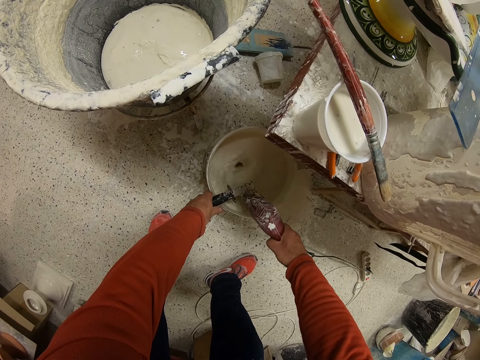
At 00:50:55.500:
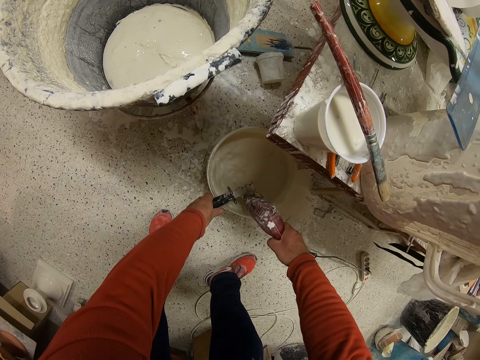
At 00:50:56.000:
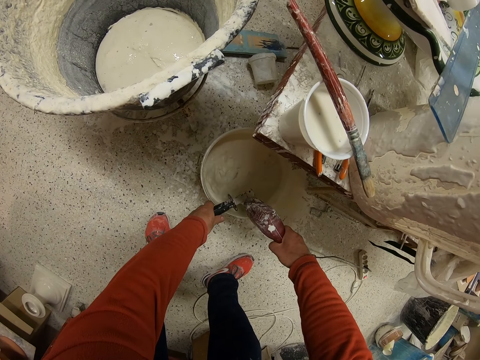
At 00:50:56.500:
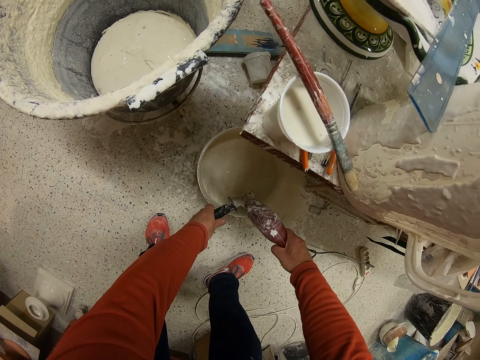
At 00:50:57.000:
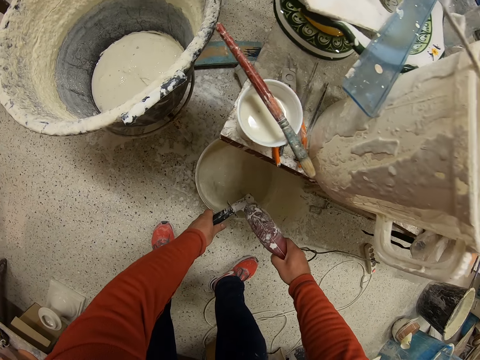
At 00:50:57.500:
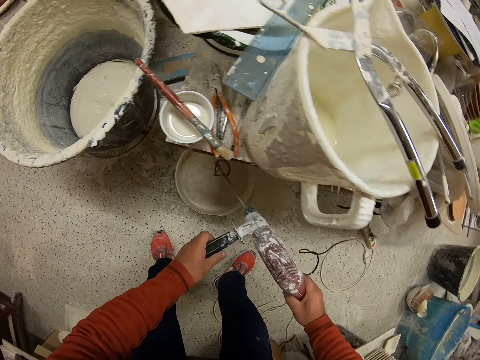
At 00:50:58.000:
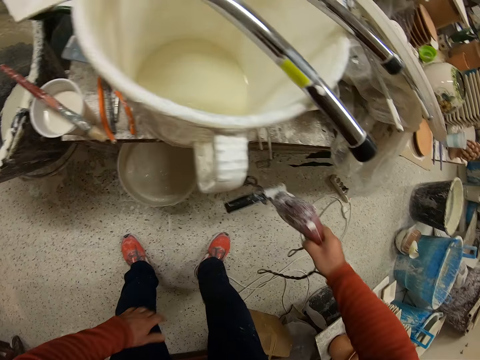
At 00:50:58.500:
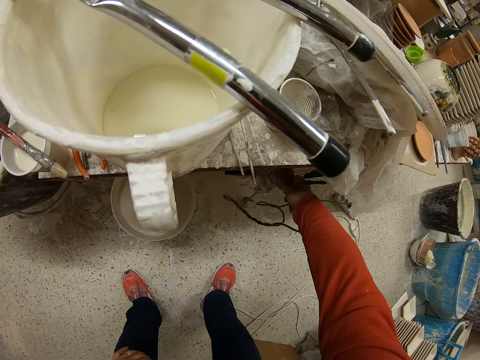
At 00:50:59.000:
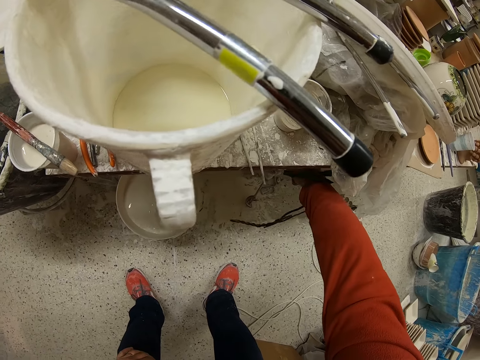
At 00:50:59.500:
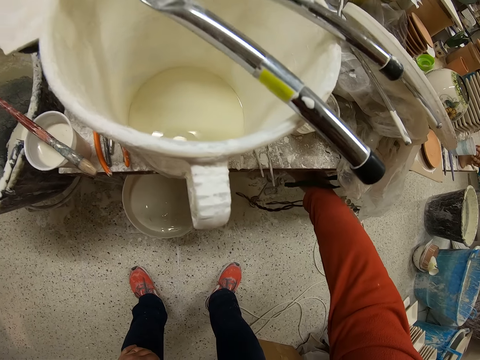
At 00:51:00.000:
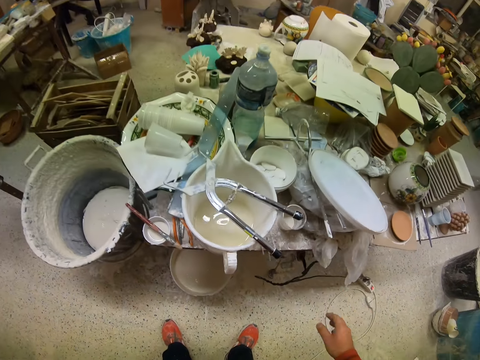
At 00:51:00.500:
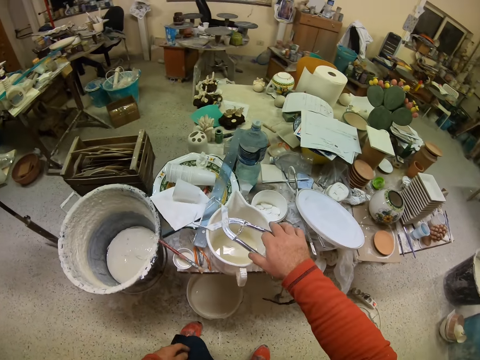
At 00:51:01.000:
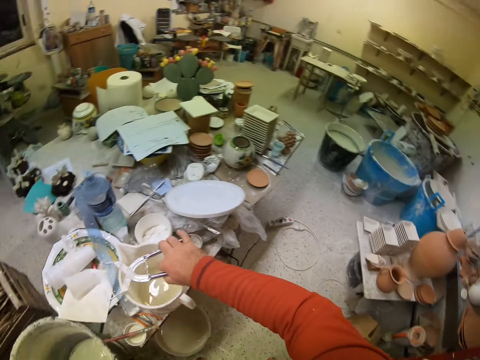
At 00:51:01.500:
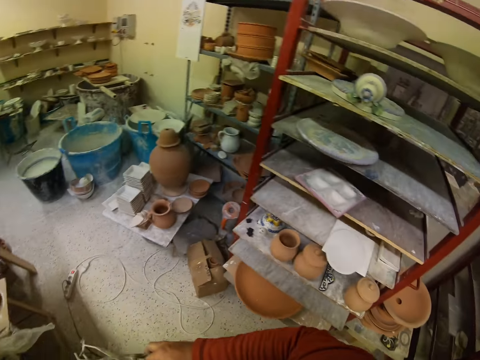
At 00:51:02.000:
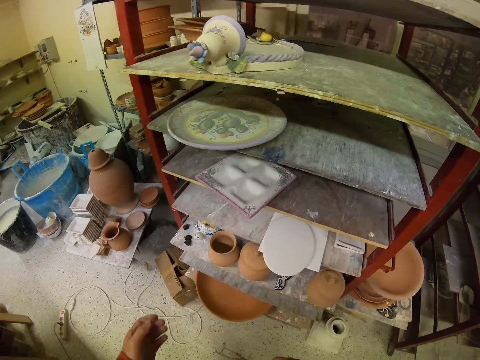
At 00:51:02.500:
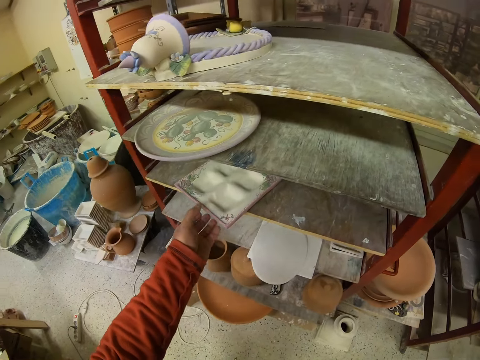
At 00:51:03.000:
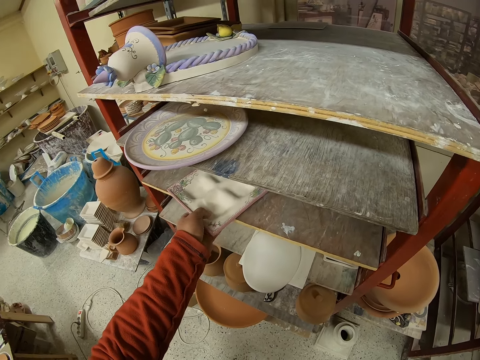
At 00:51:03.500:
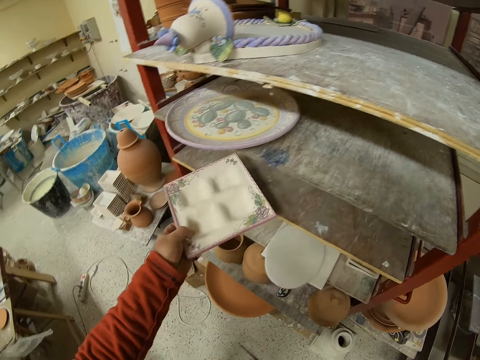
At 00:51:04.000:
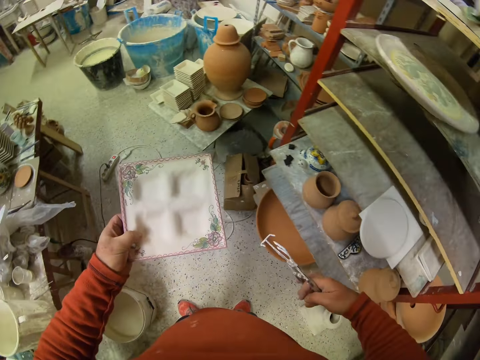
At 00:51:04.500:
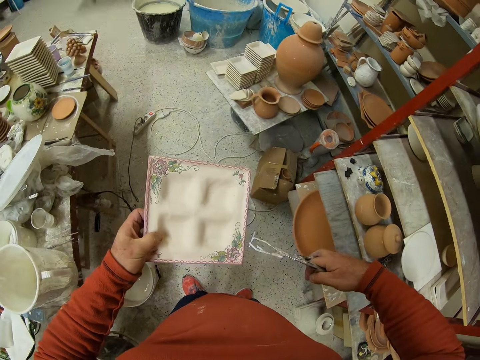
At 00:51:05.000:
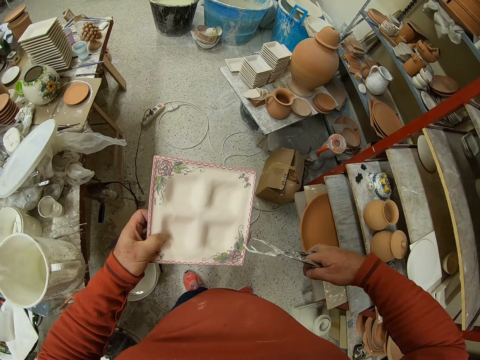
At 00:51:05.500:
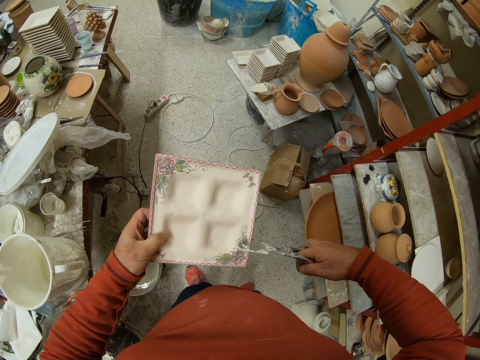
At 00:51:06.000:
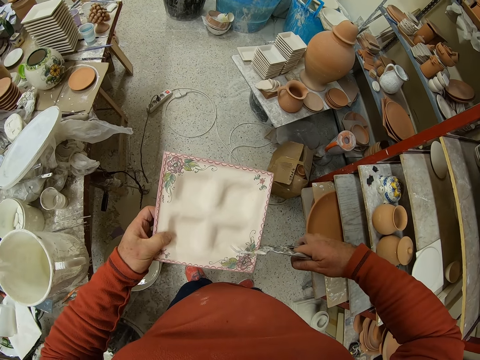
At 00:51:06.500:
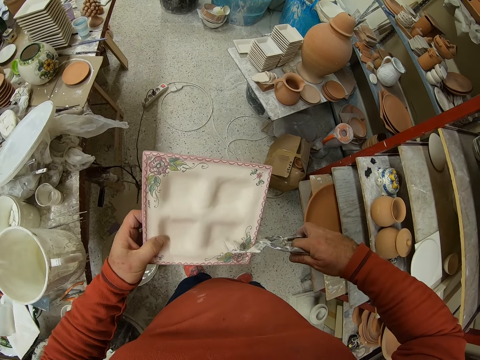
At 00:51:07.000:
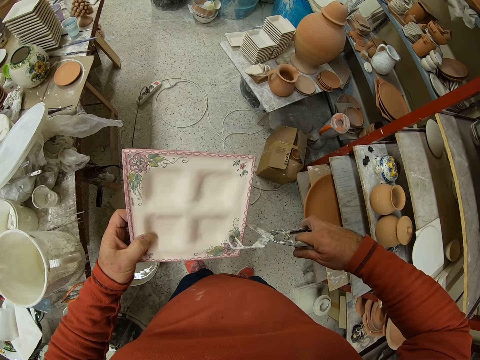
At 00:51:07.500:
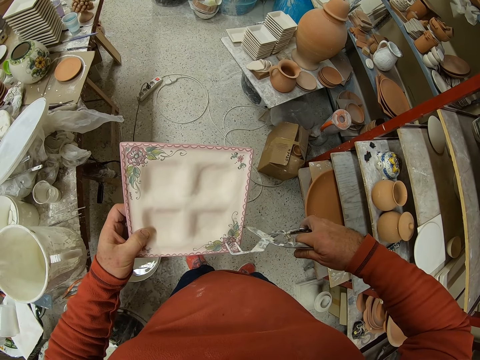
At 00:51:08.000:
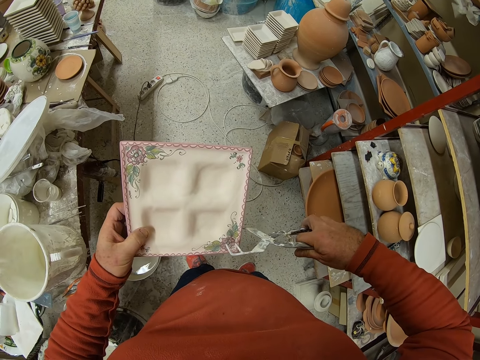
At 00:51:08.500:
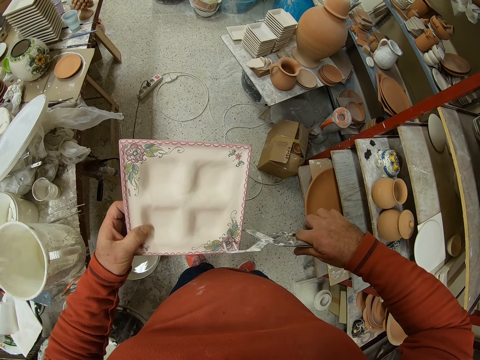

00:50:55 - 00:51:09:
The camera wearer puts the mixer machine on the table. They pick up the holding tool. They pick the plate from the shelf. They hold the plate with the holding tool.

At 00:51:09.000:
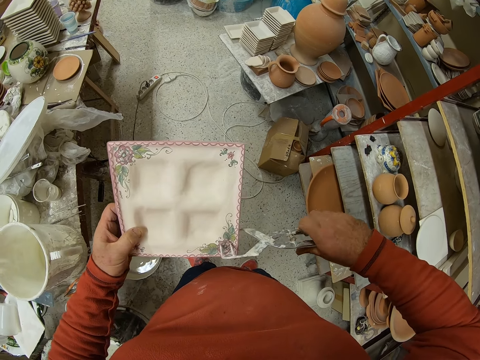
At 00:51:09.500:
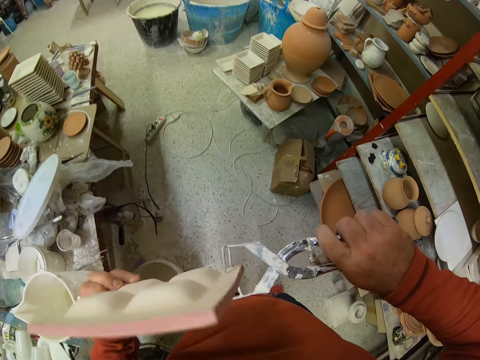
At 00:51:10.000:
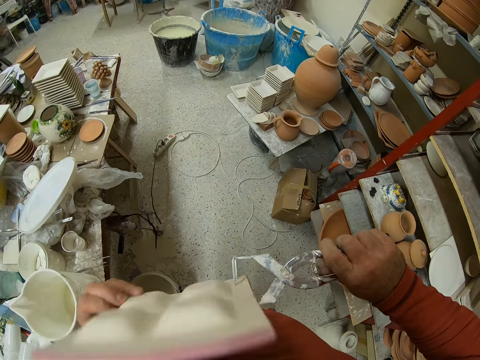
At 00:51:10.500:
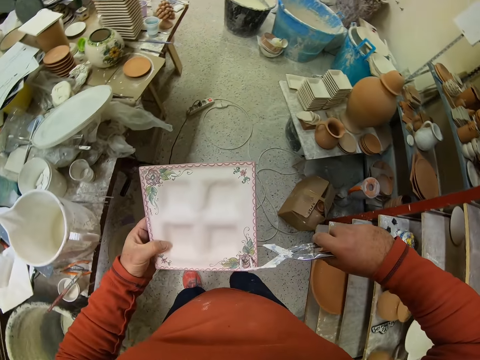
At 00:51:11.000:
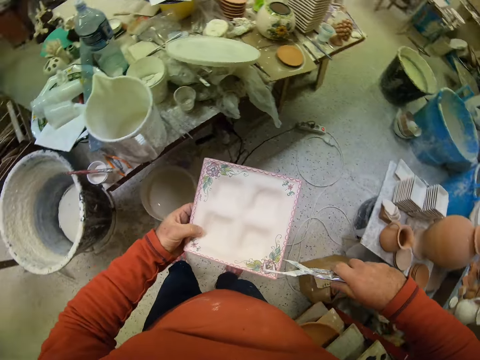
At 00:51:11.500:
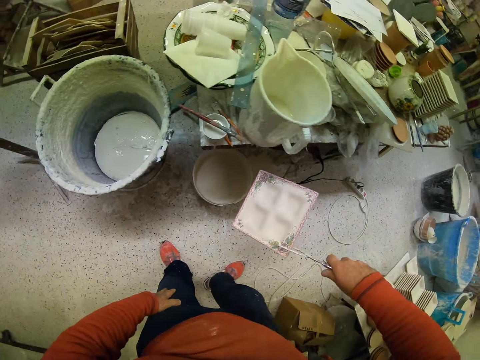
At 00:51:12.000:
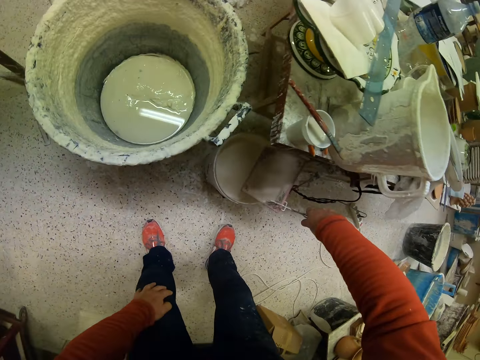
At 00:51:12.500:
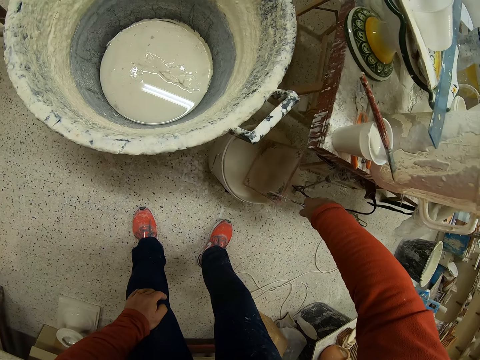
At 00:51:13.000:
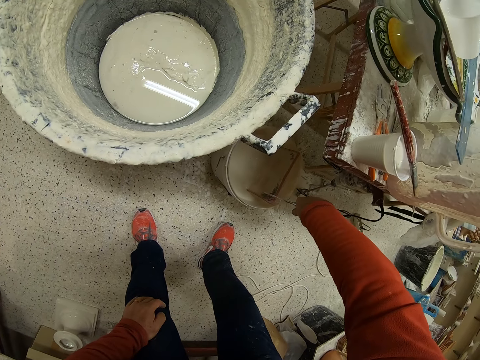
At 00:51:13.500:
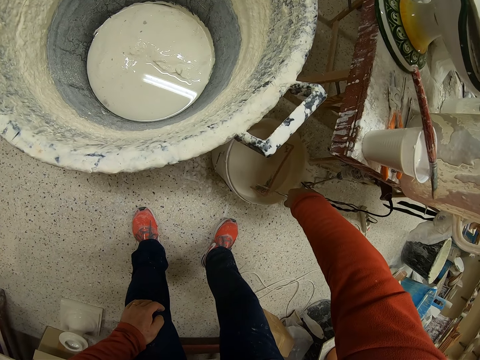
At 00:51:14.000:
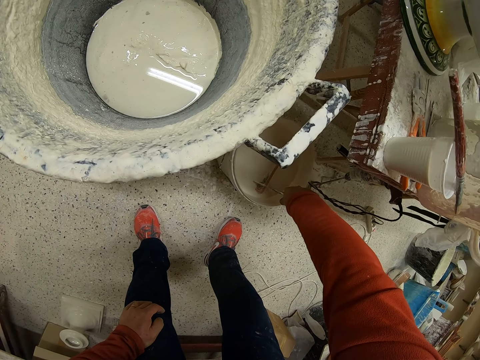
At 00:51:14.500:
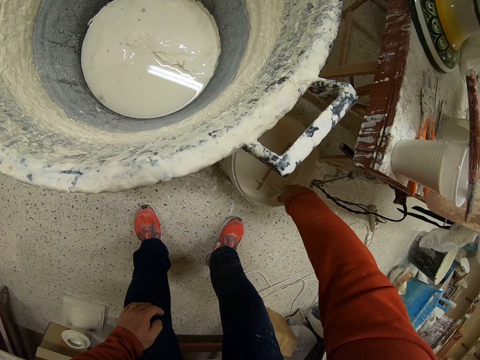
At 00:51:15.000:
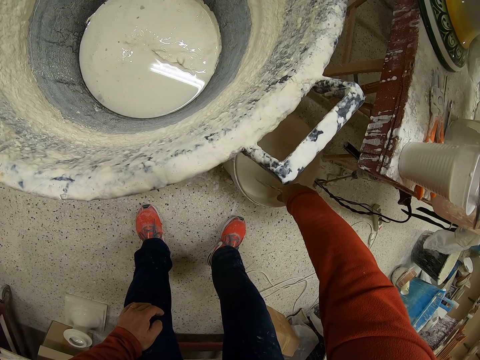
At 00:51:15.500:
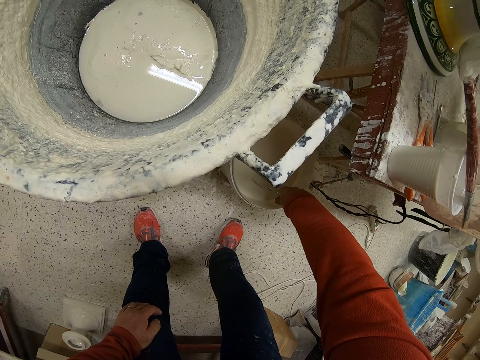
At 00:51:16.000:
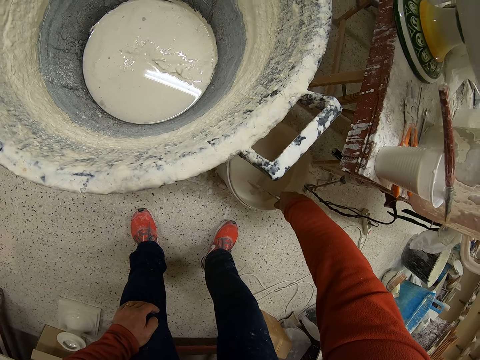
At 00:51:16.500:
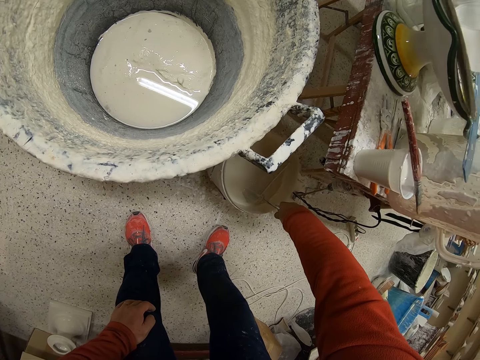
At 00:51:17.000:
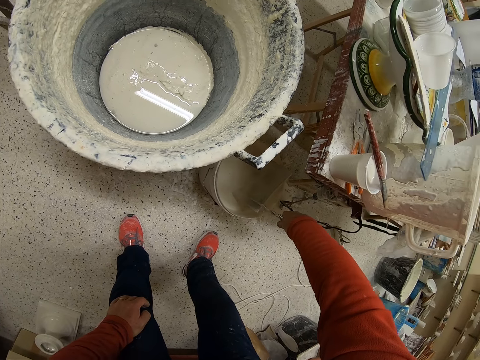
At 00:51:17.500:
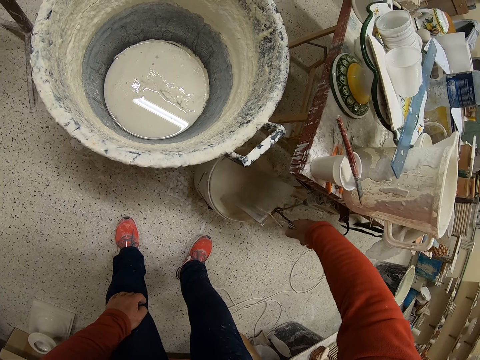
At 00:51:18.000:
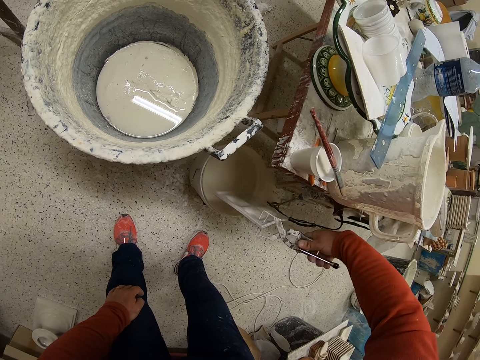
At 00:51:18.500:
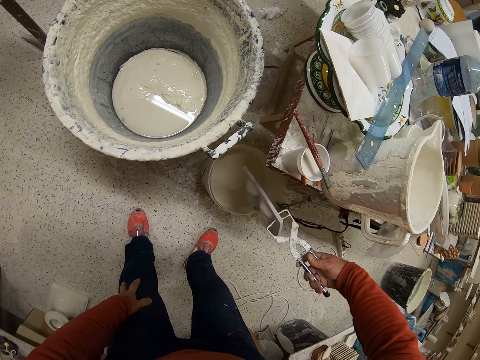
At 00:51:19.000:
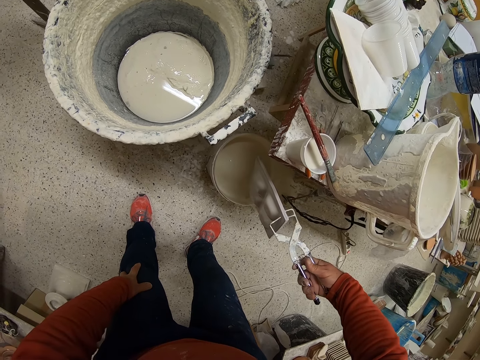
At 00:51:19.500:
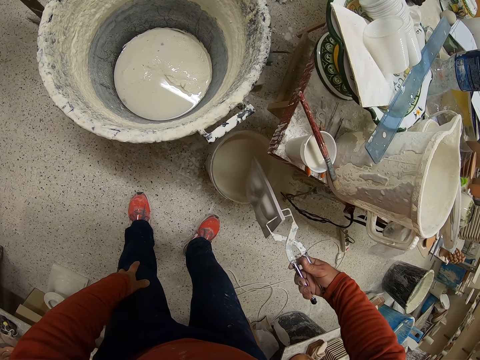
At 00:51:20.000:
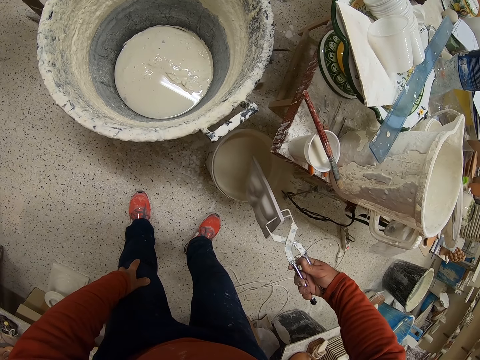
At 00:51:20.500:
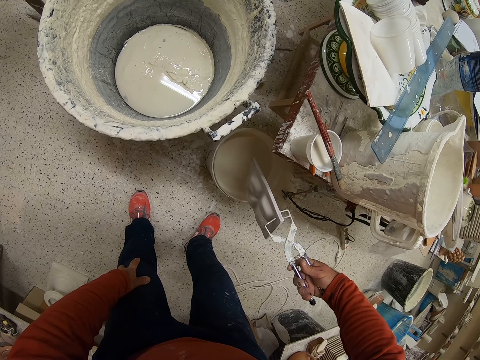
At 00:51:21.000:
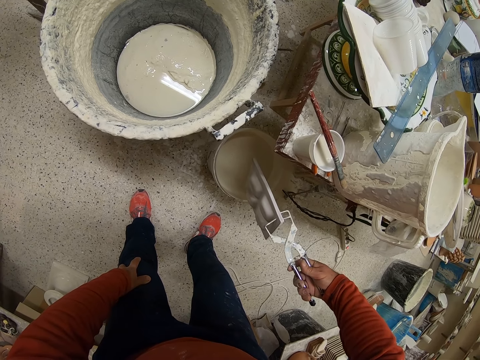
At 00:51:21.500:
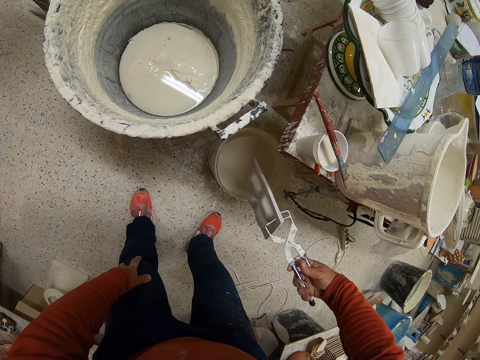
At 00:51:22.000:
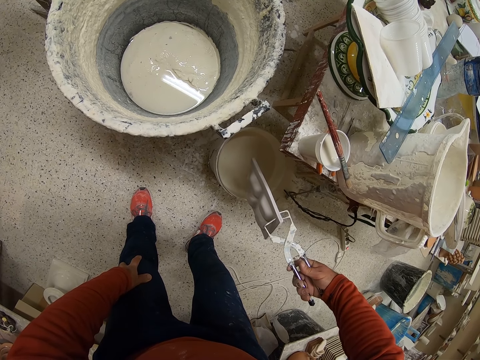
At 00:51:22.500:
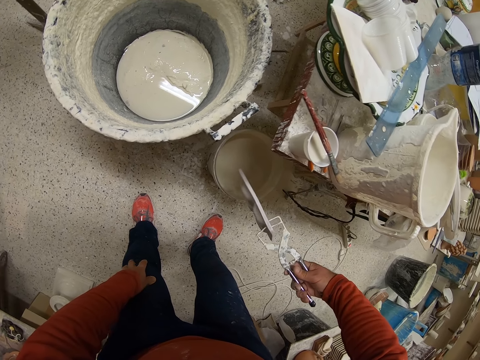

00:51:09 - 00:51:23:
The camera wearer dips the plate in the paint with the holding tool. They remove the plate from the paint with the holding tool.
